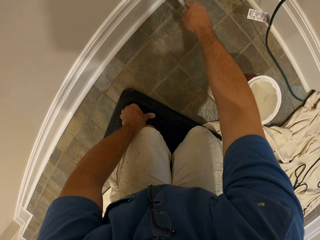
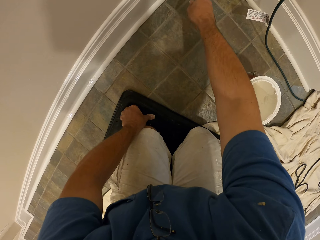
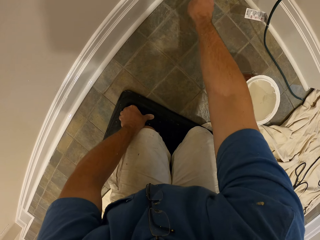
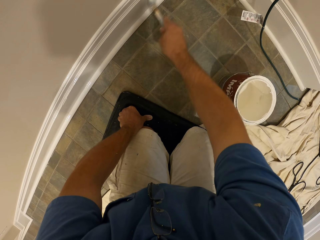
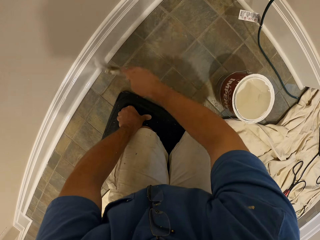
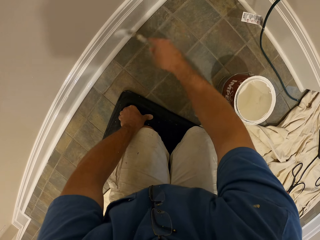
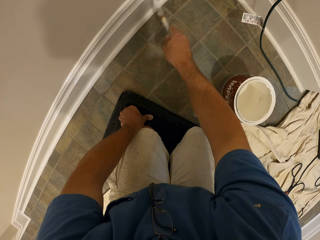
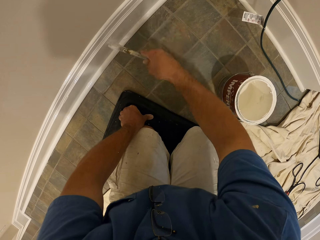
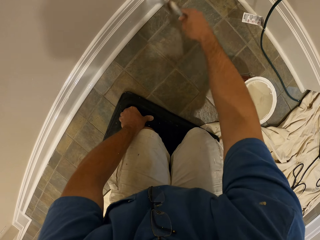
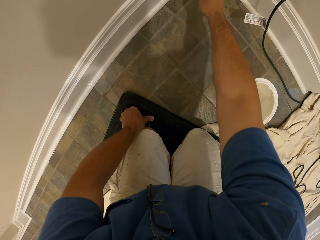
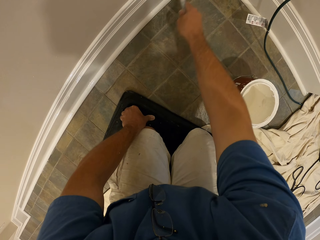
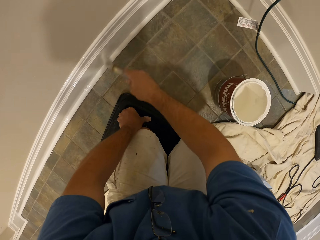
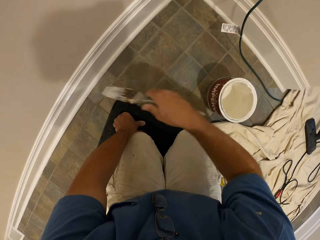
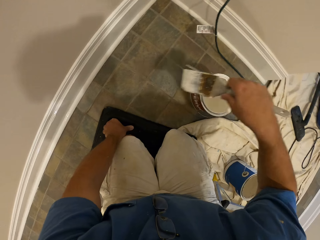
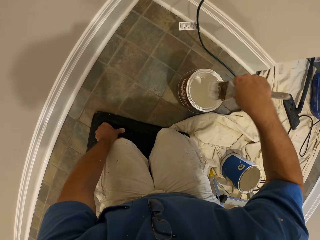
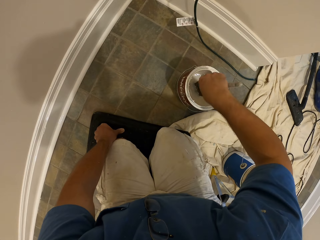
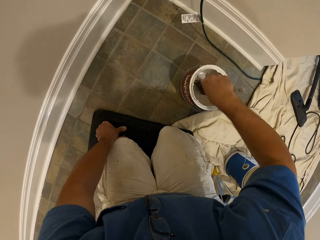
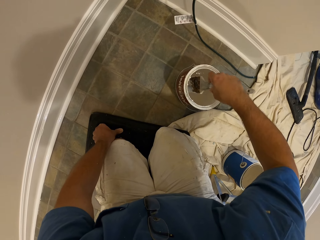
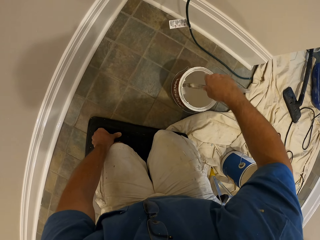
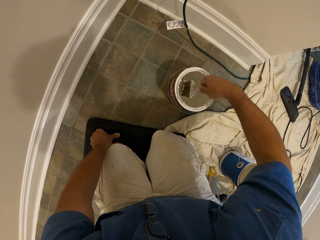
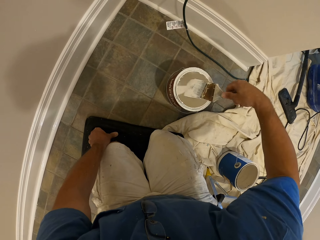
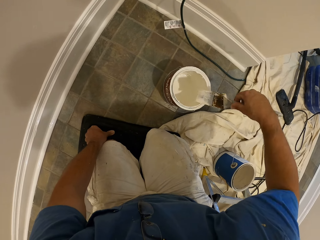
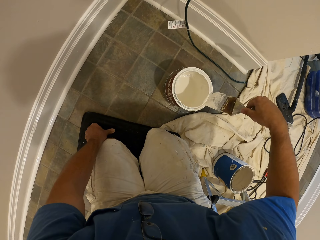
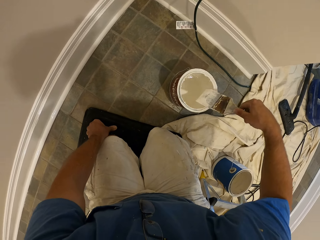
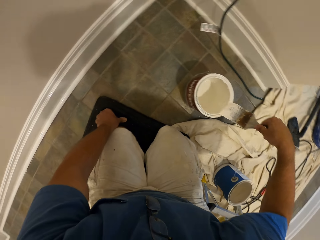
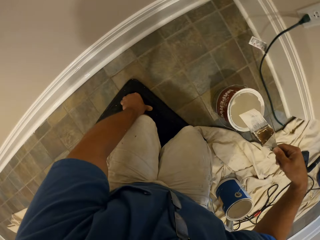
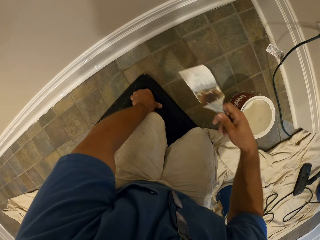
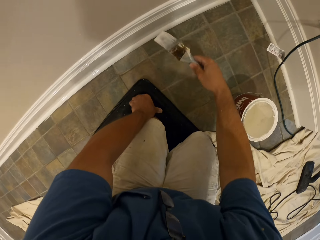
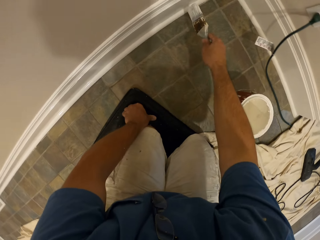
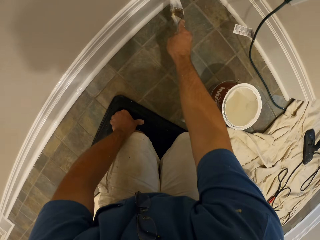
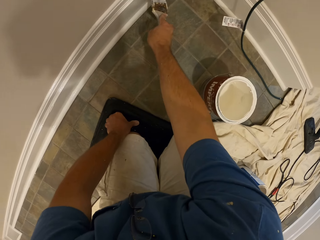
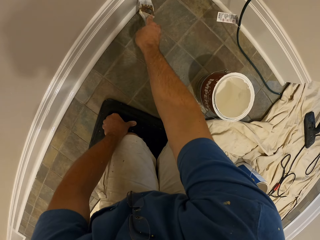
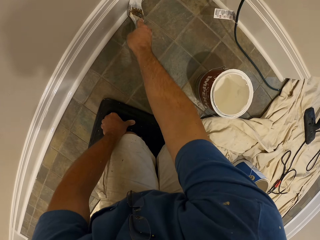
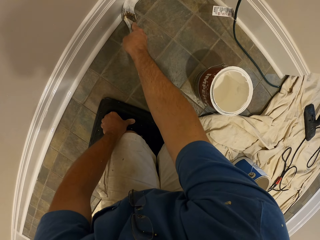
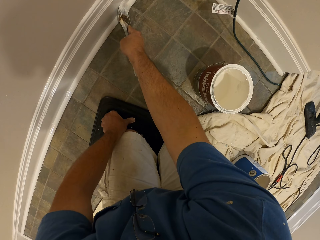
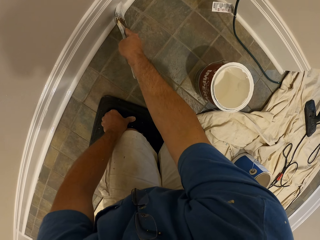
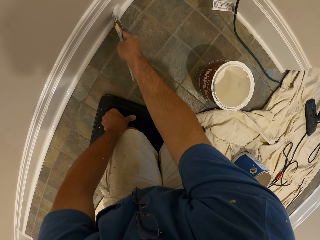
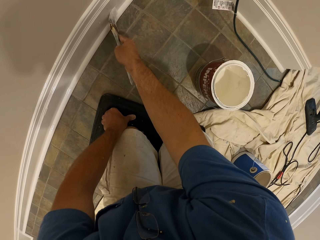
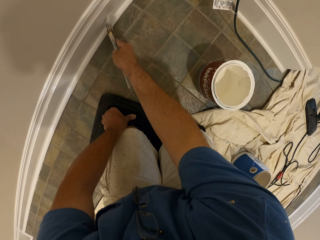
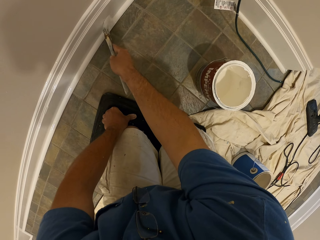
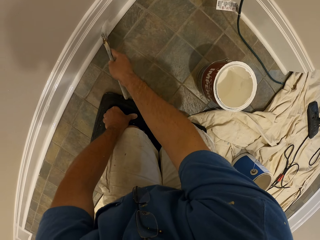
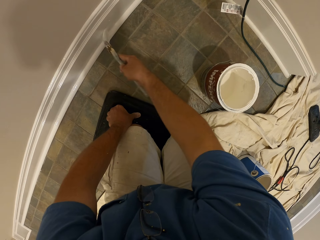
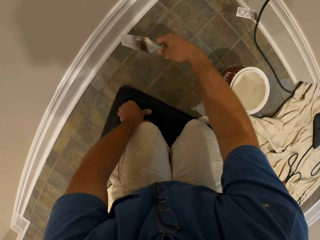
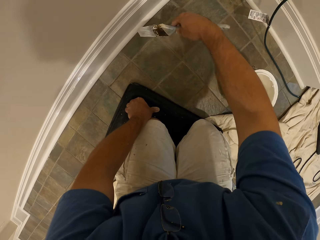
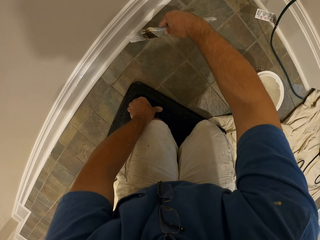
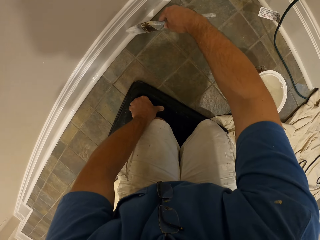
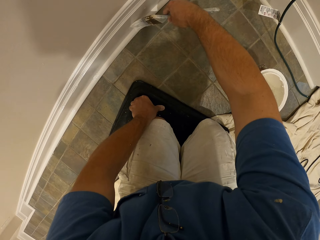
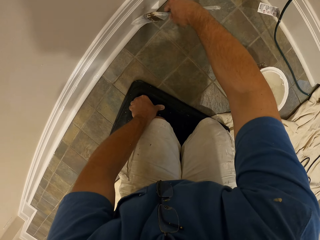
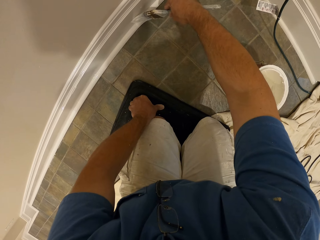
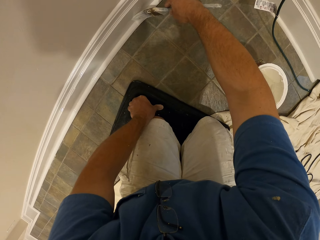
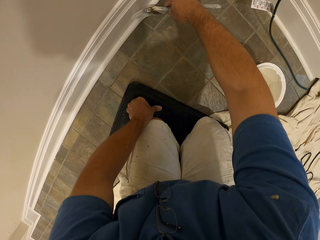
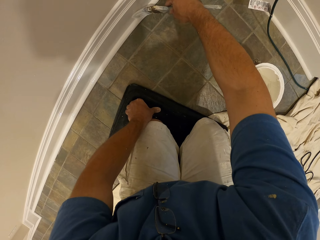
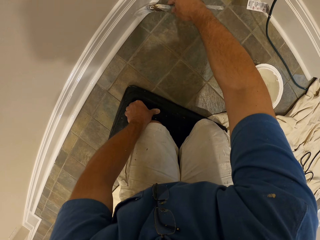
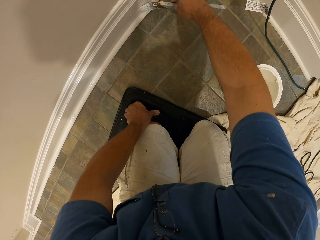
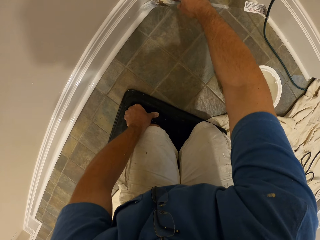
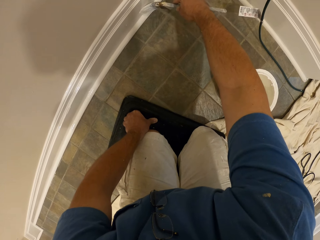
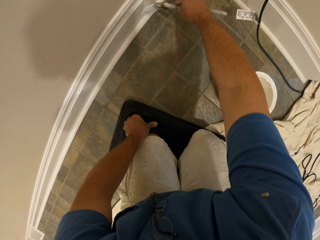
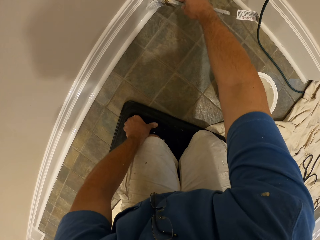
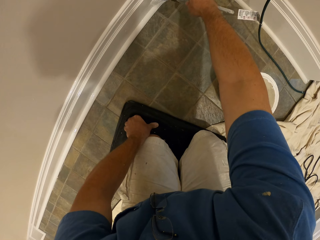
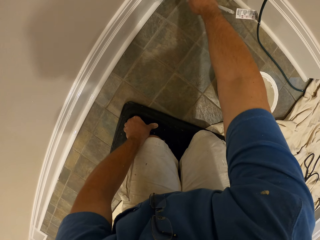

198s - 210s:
The camera wearer dips the paint brush in the bucket of paint. They clean the paint brush with the top of the bucket of paint. They paint the baseboard with the paint brush.

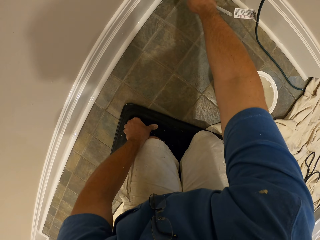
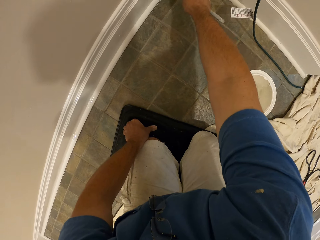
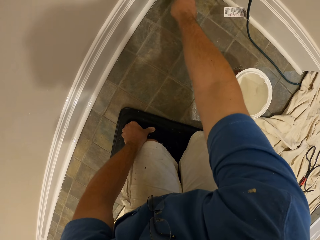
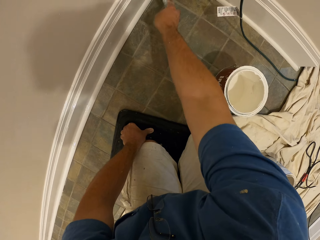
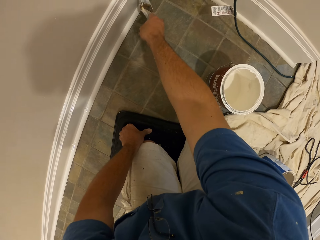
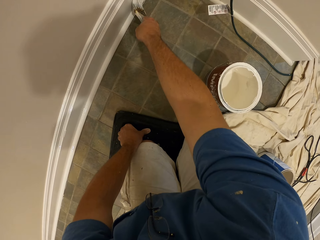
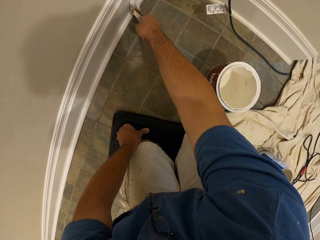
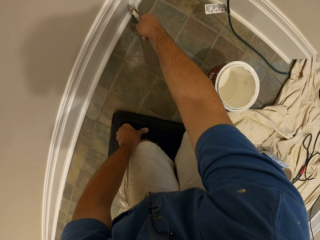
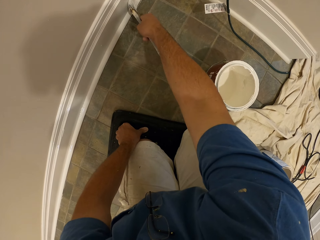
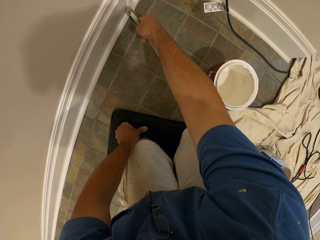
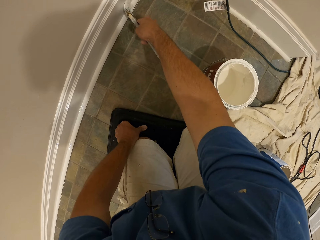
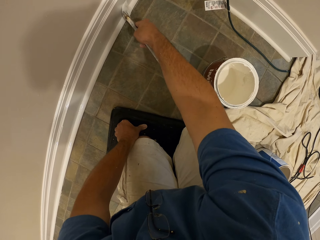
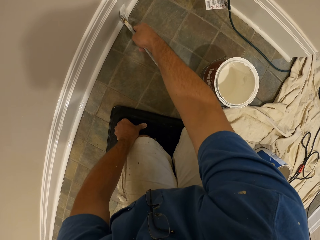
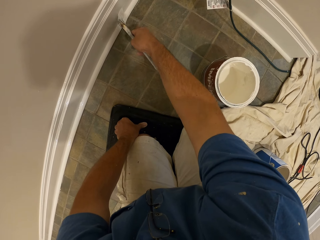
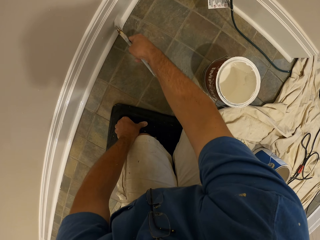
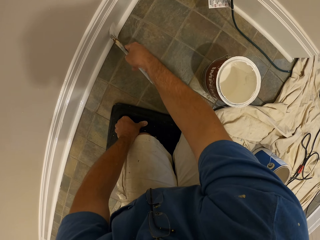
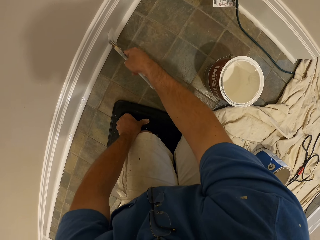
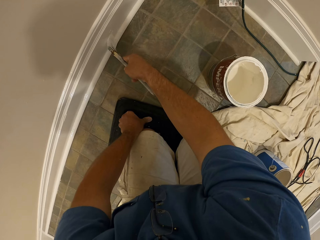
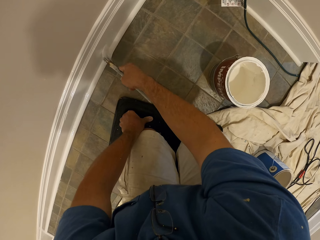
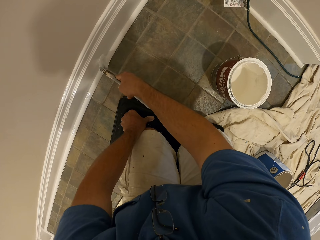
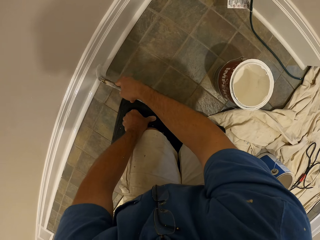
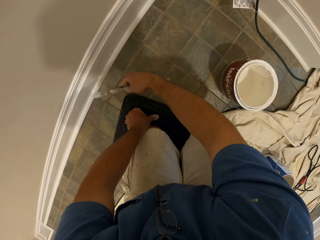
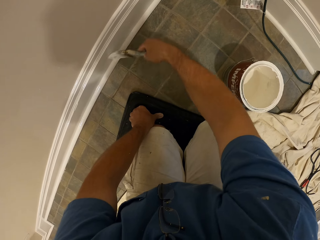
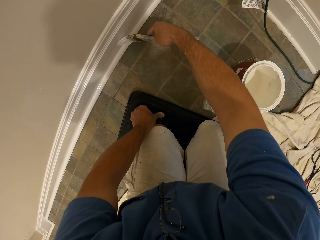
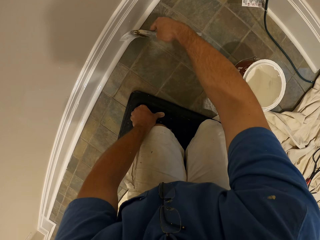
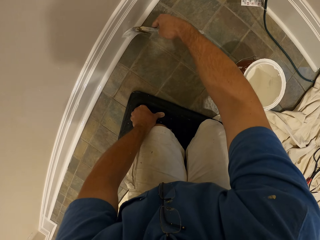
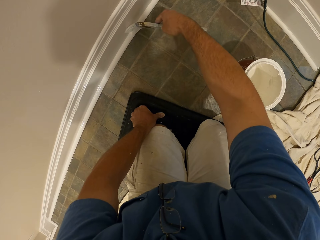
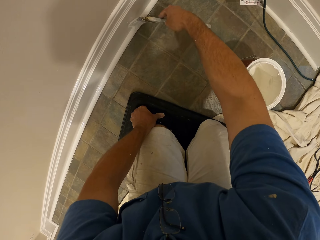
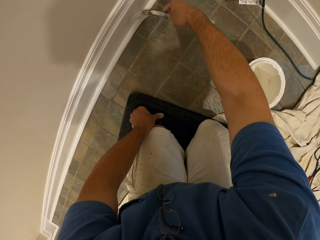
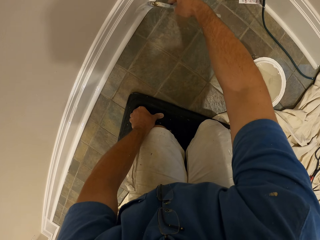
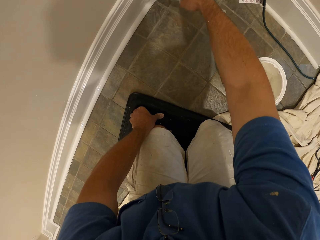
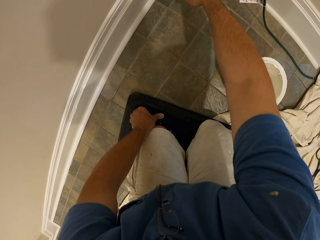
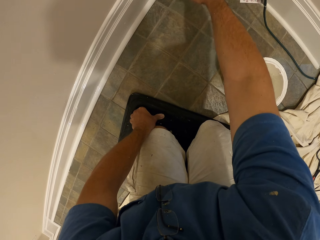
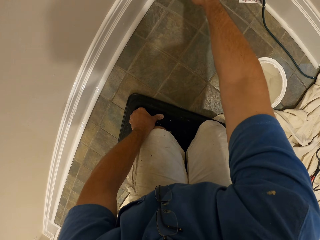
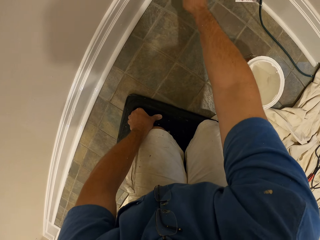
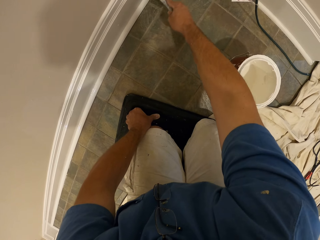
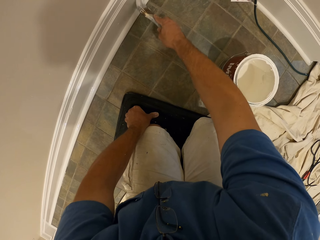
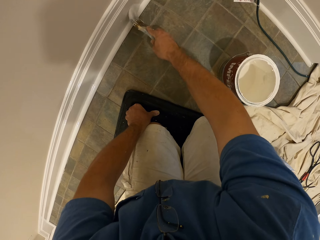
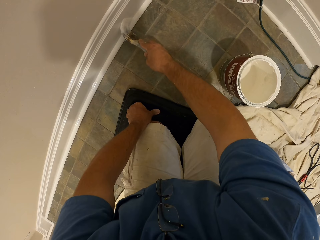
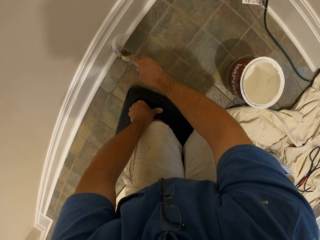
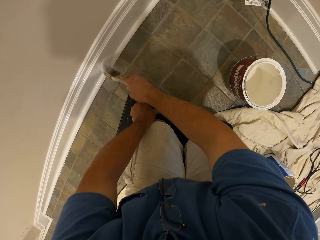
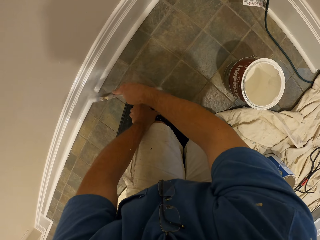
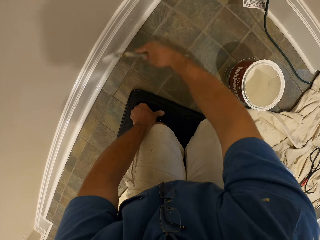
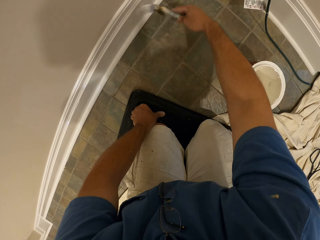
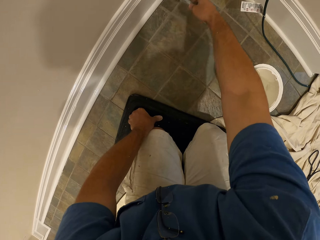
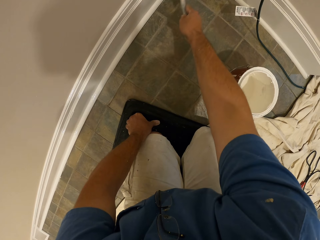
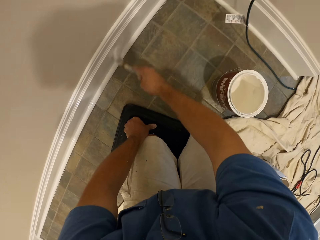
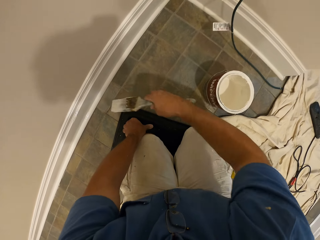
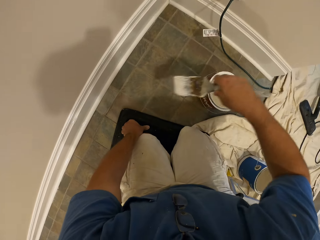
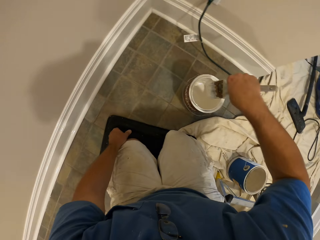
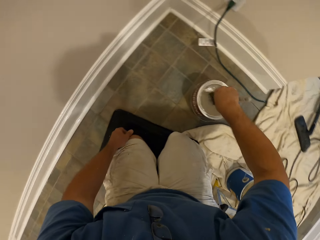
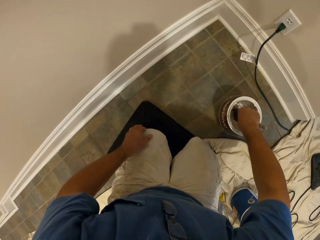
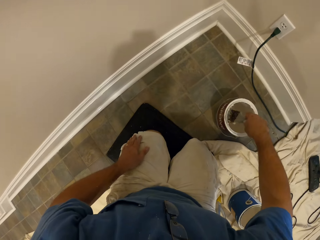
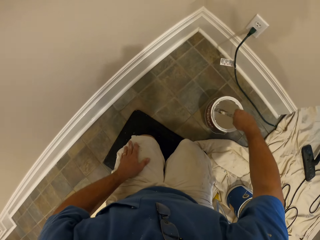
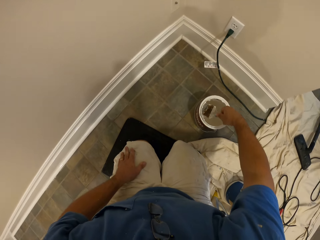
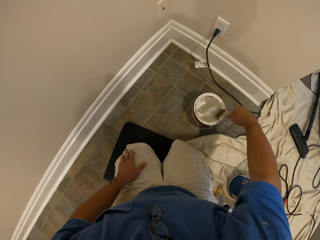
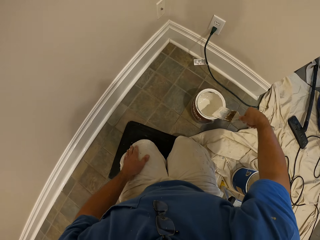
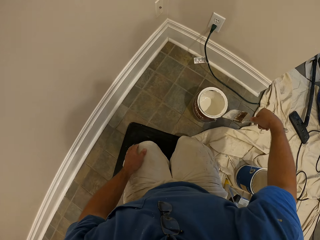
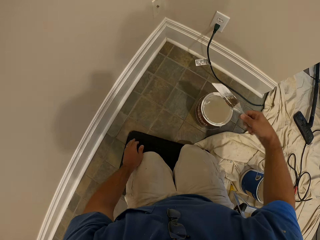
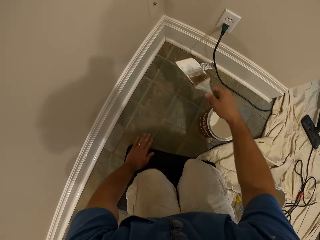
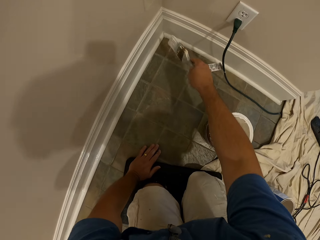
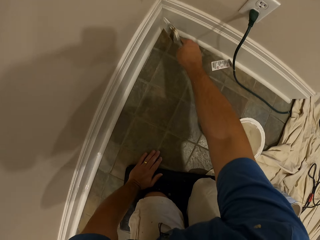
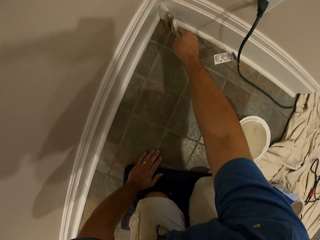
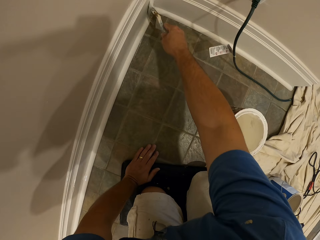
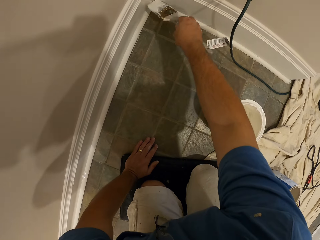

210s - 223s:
The camera wearer dips the paint brush in the bucket of paint. They clean the paint brush with the top of the bucket of paint. They paint the baseboard with the paint brush.
